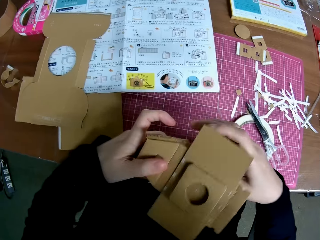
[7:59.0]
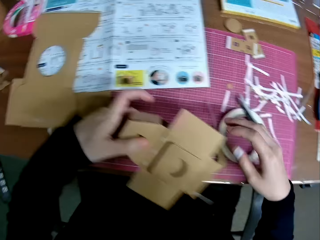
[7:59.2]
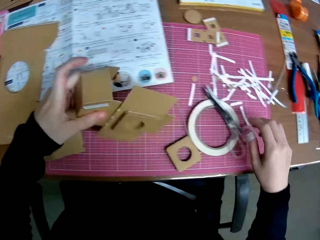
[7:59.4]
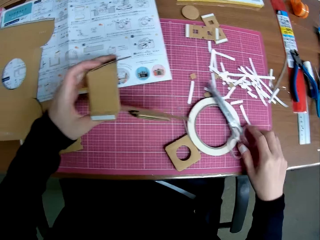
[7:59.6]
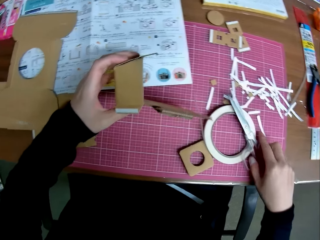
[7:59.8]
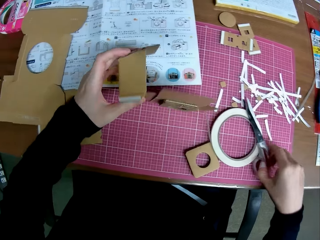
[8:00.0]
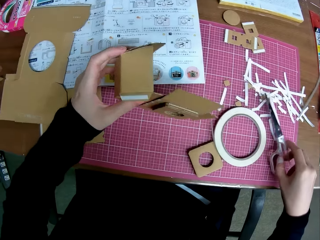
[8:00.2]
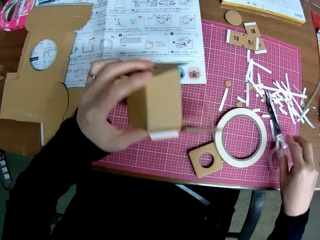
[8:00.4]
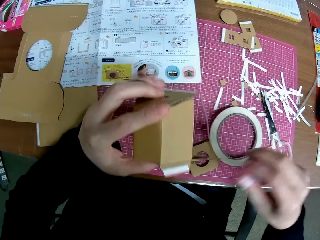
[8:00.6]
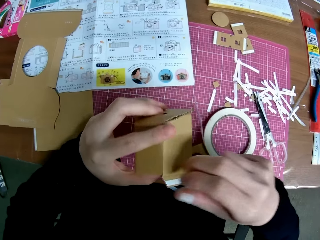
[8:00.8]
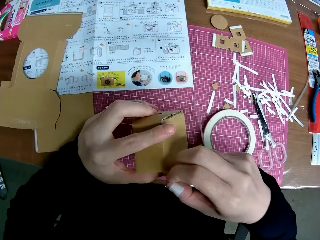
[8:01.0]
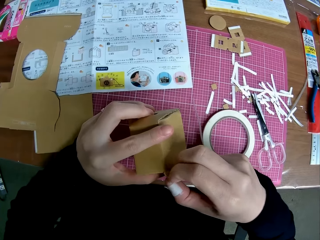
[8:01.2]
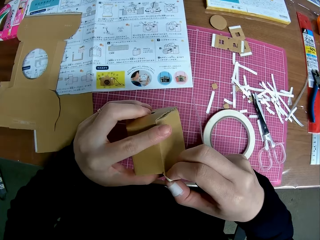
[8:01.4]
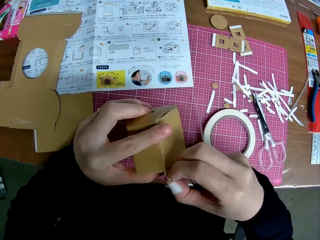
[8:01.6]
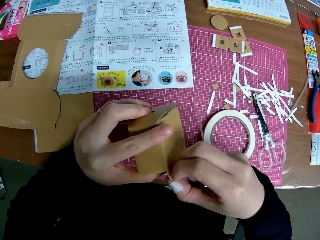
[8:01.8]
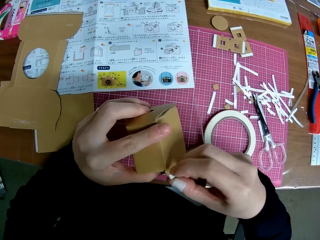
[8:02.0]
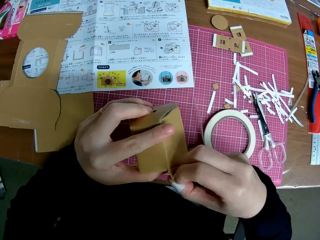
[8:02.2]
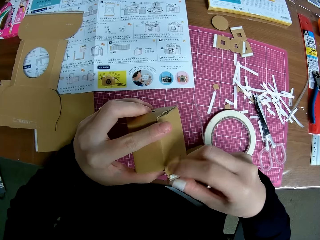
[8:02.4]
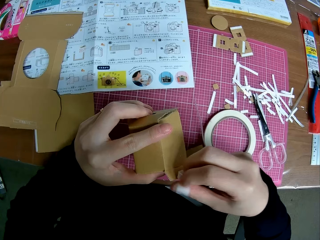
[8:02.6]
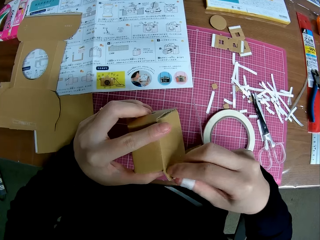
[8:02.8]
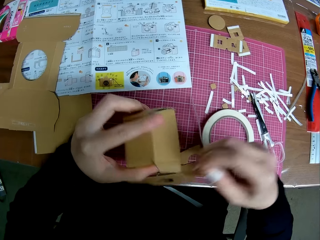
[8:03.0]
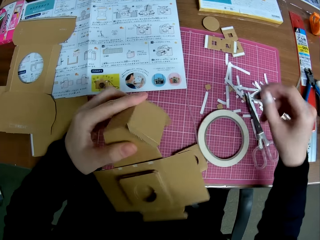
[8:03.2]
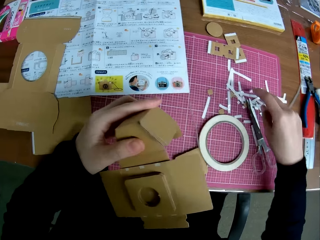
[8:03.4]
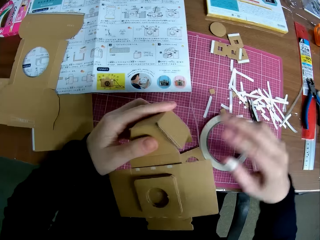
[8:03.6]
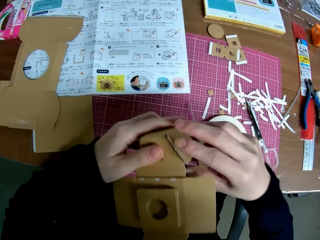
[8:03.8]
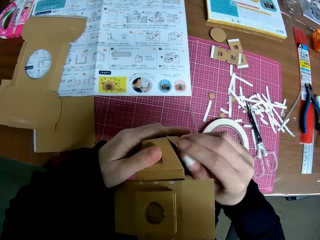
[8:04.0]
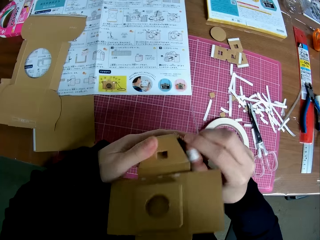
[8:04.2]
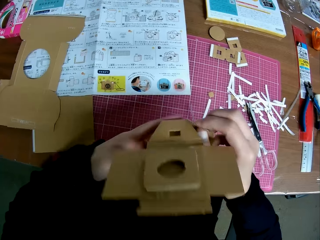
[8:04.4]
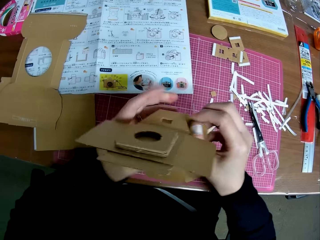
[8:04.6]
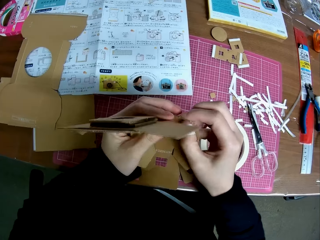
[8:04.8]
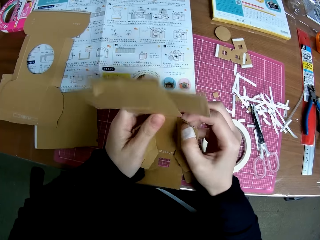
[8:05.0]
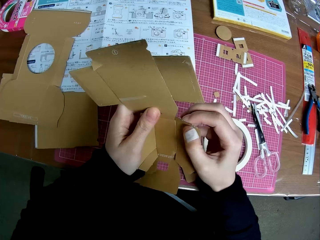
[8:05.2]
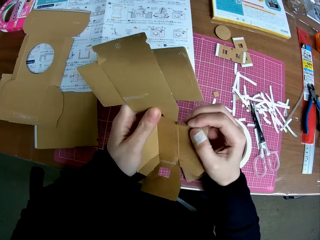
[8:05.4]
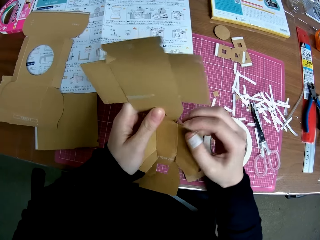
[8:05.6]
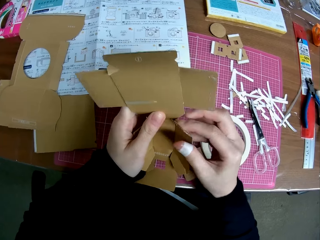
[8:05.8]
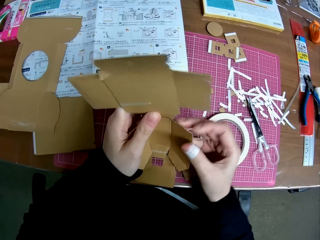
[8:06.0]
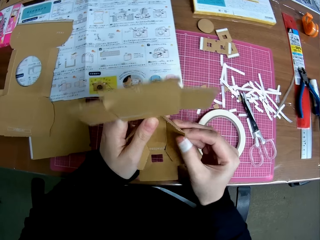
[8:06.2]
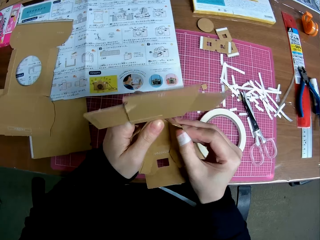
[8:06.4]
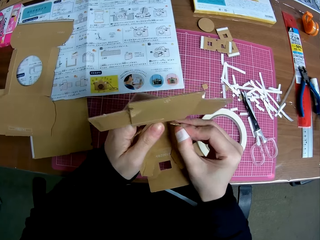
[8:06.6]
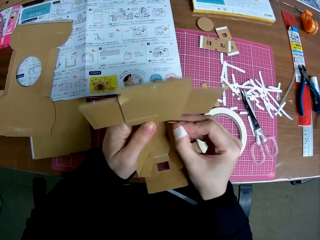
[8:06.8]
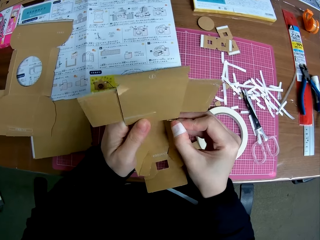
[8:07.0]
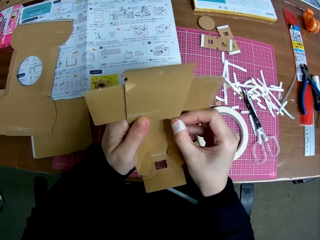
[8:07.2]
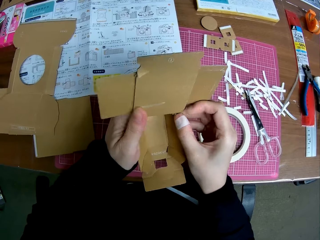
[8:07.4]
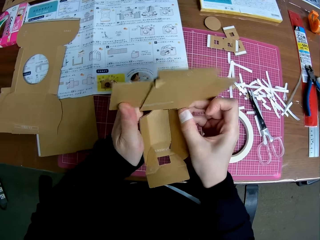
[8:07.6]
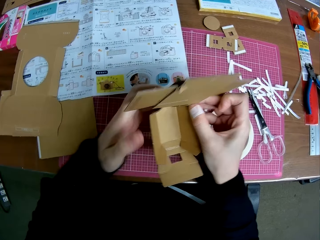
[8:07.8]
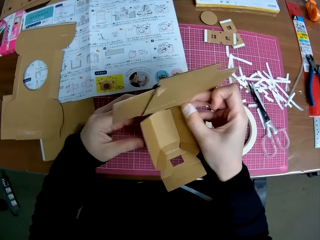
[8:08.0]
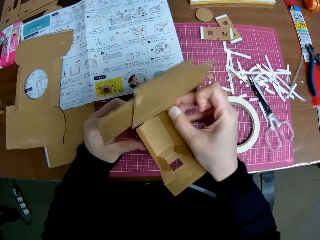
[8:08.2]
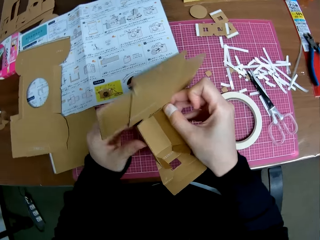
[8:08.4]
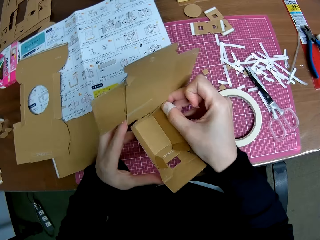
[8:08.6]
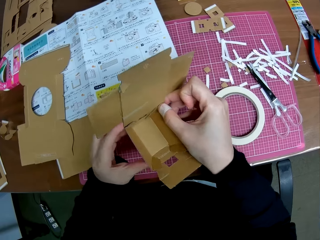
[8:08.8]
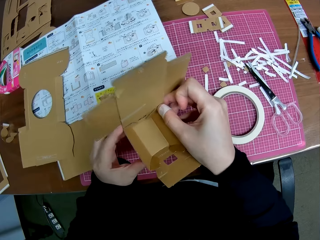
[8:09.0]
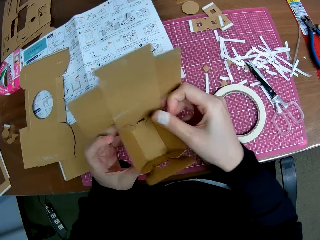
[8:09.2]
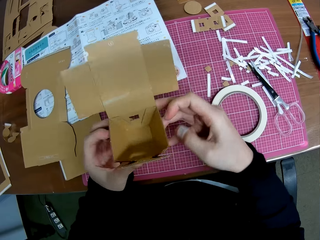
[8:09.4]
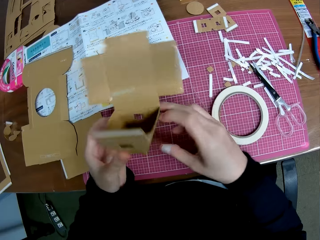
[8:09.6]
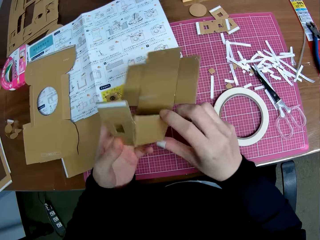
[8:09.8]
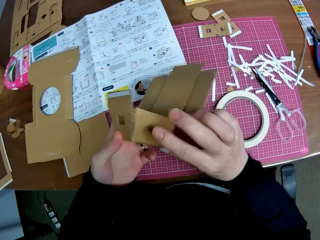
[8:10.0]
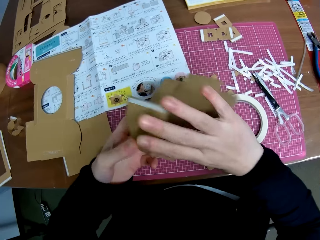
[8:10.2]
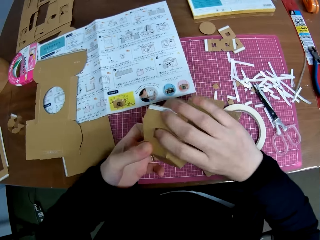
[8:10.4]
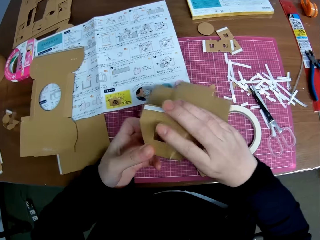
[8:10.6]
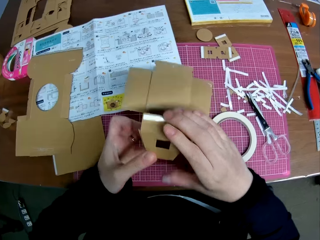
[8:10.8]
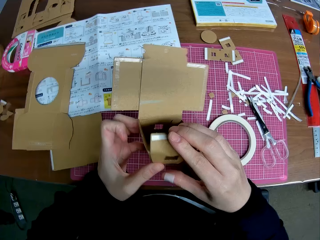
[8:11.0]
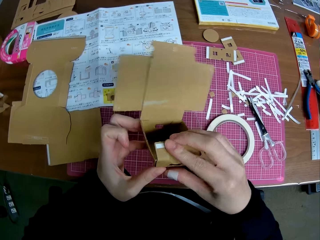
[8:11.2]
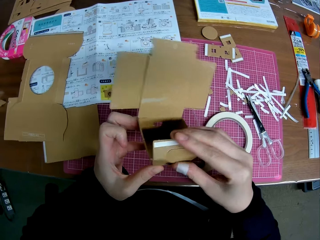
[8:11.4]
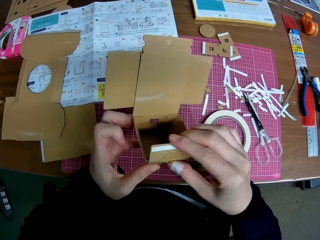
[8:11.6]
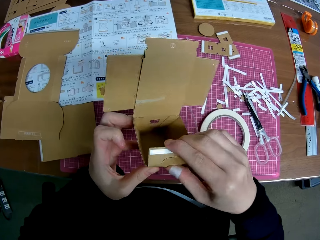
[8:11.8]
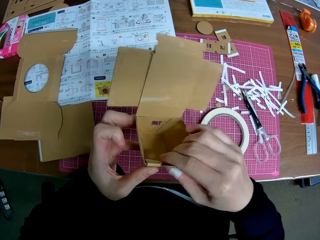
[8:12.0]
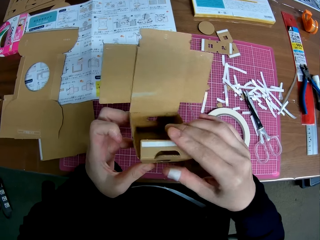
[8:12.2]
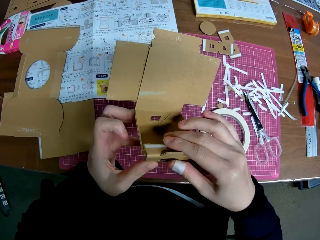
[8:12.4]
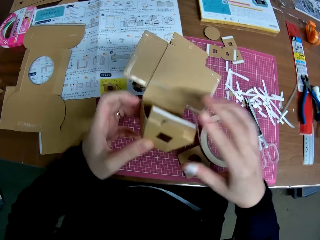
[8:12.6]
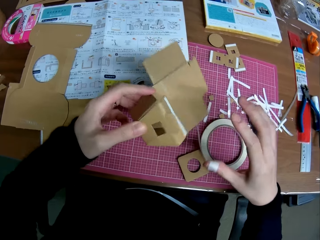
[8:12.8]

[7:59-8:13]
The camera wearer picks up the scissors from the paper tape with his right hand. He turns a crafting paper. He drops the scissors on the table tape with his right hand. He turns the crafting paper again. He removes a paper tape from the piece of paper mechanical model with his right hand. He drops the paper tape on the table with his right hand. He handles the piece of paper mechanical model with both hands. He unfolds the crafting paper. He holds the crafting paper. He fixes the crafting paper. He holds the crafting paper. He turns the crafting paper. He folds the crafting paper.

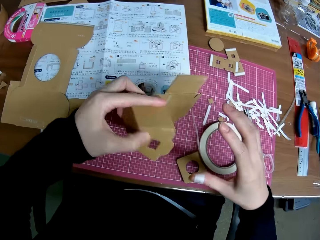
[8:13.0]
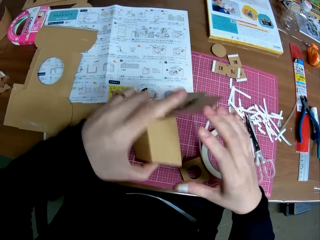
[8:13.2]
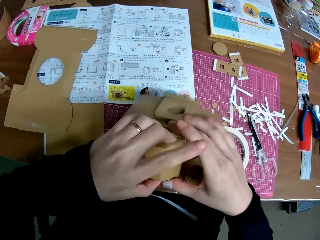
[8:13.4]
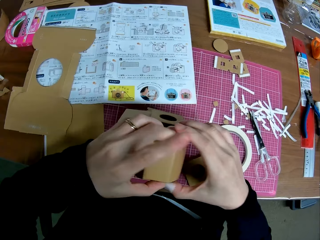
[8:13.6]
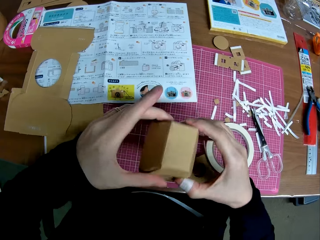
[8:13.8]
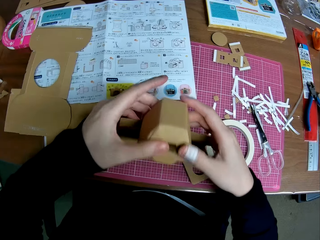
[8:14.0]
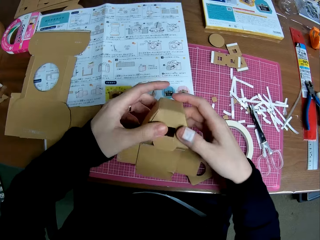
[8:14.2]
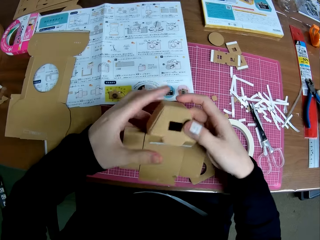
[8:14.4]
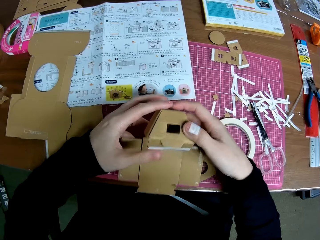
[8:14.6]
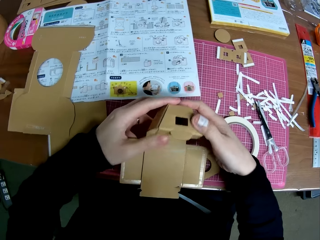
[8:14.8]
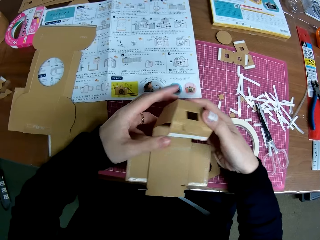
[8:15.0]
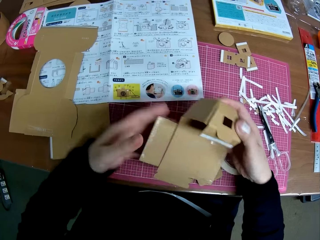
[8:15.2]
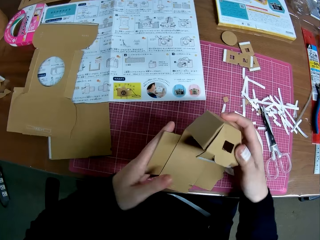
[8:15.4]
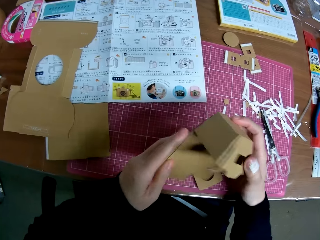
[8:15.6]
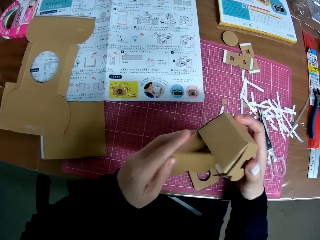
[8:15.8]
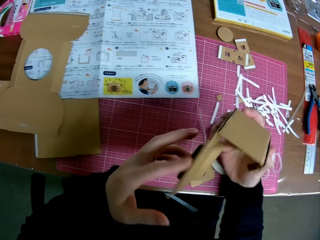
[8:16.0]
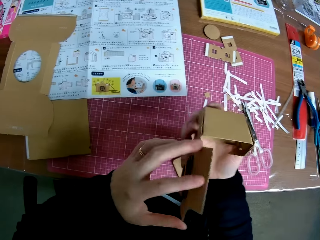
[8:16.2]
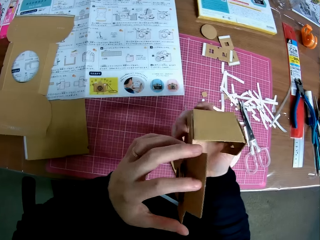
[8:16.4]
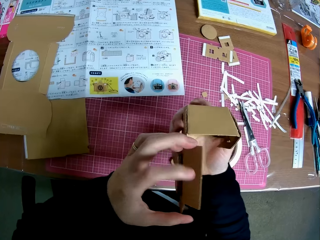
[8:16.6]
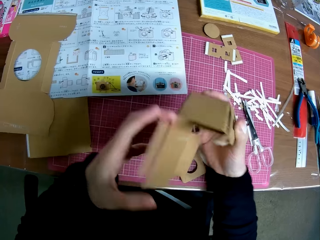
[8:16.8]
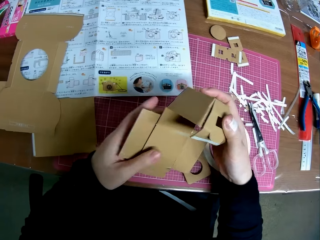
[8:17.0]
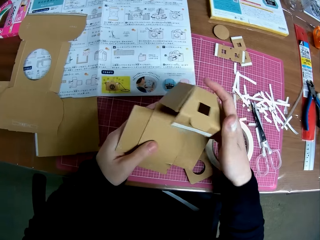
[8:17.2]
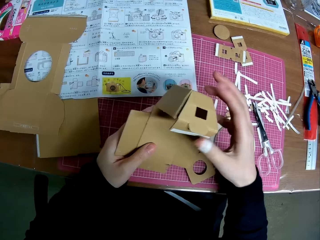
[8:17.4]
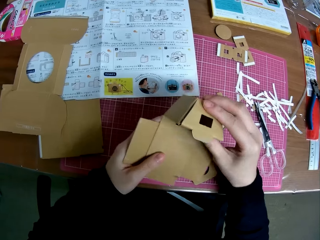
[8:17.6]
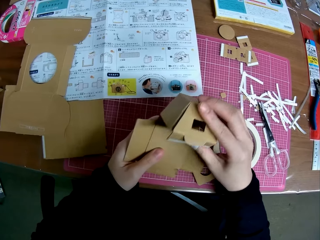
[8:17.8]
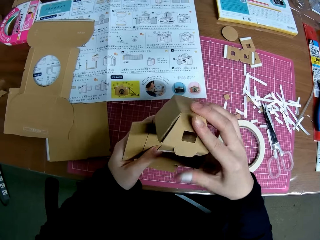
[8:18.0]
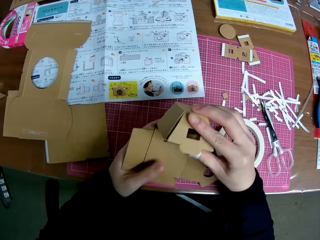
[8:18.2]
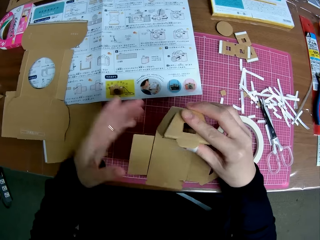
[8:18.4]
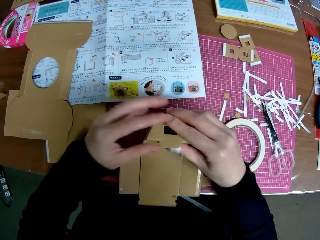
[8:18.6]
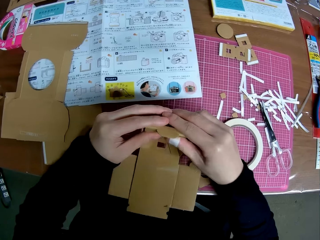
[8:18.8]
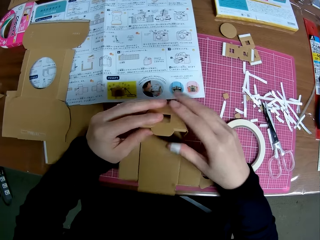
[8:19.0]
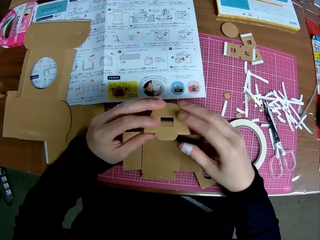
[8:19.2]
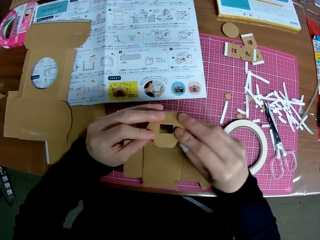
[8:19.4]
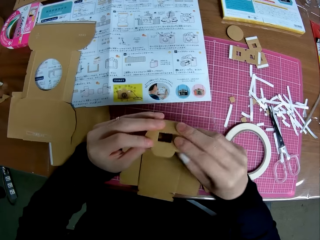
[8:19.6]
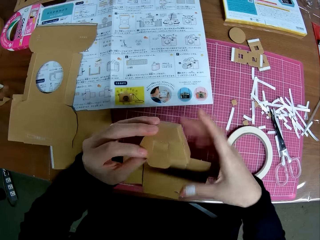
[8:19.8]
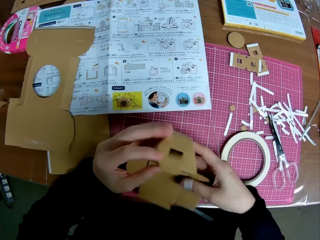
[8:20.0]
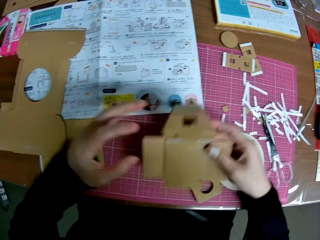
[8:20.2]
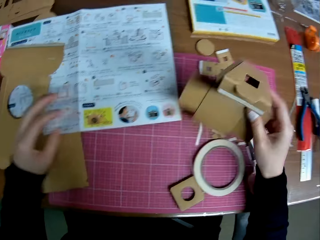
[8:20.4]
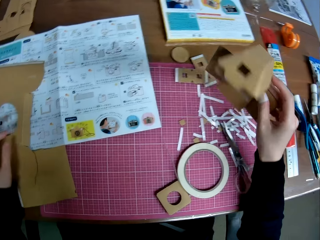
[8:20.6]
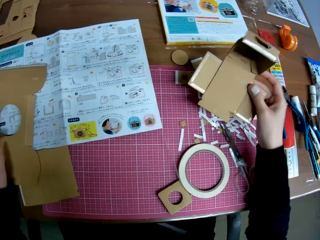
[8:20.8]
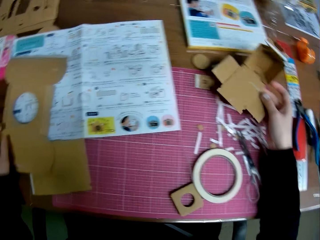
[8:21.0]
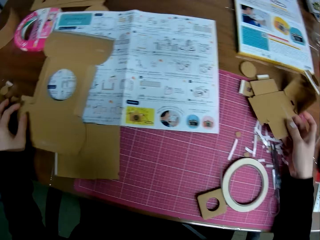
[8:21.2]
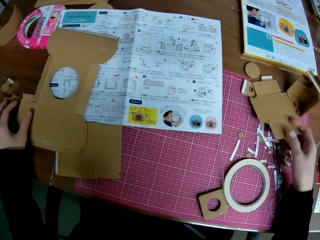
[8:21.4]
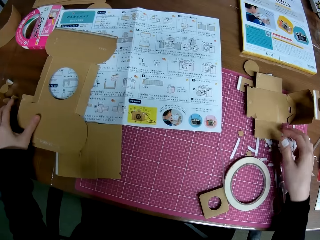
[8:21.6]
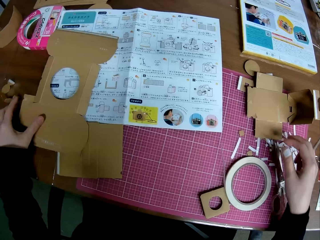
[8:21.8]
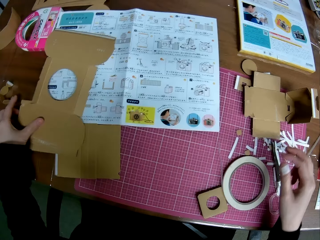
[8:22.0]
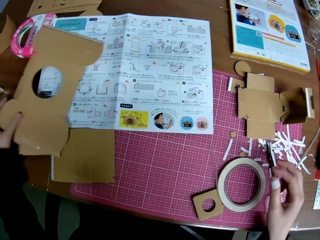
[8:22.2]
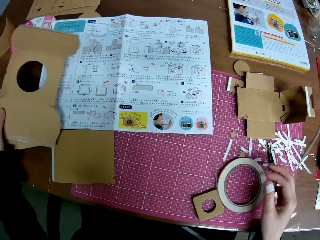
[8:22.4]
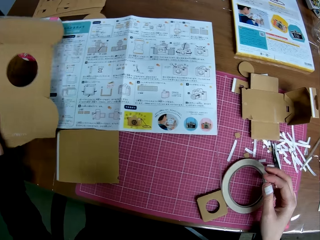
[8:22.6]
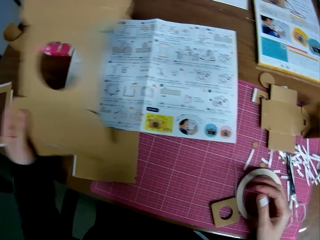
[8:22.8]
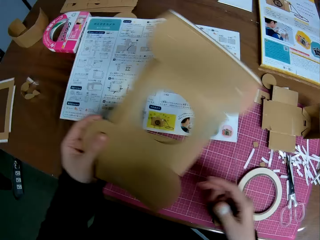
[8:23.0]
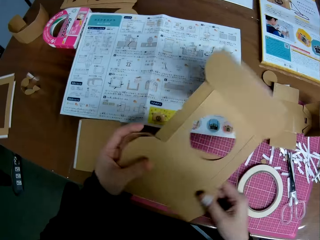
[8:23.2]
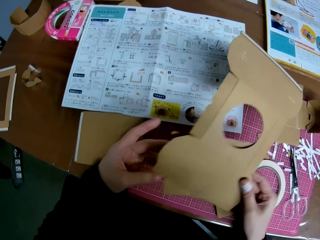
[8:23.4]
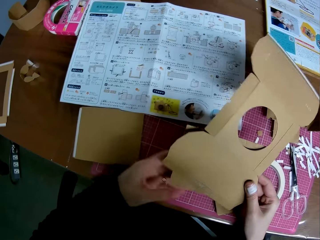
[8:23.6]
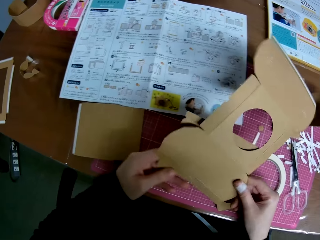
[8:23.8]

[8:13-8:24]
The camera wearer turns a crafting paper. He moves his hands. He turns the crafting paper. He holds the crafting paper. He folds the crafting paper. He drops the piece of paper mechanical model in his right hand on the table. He picks up pieces of a paper mechanical model from the table with his left hand. He lifts the crafting paper. He removes a piece of paper mechanical model with his left hand from his right hand. He holds the crafting paper.
